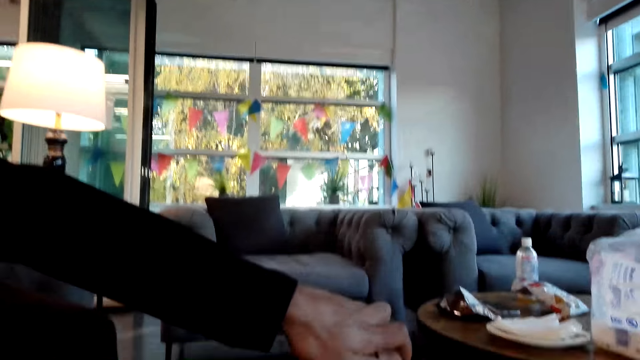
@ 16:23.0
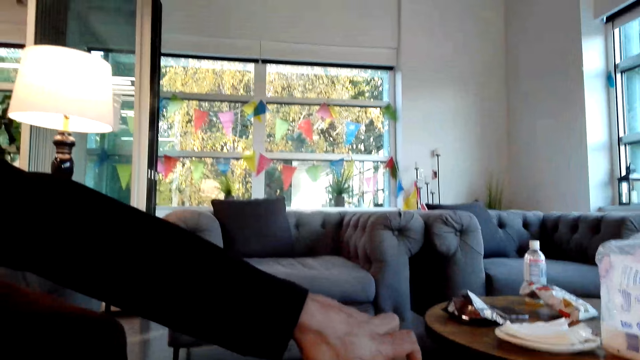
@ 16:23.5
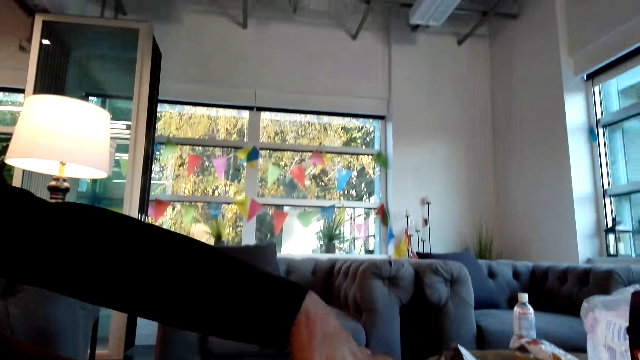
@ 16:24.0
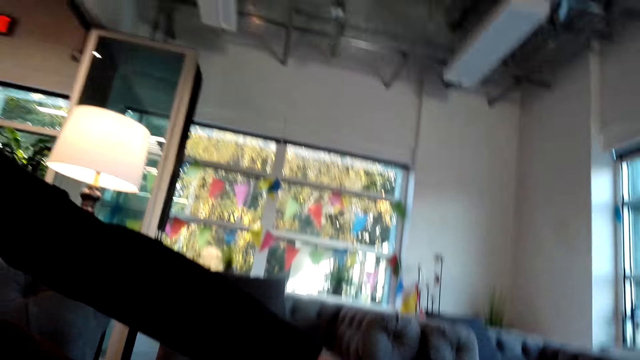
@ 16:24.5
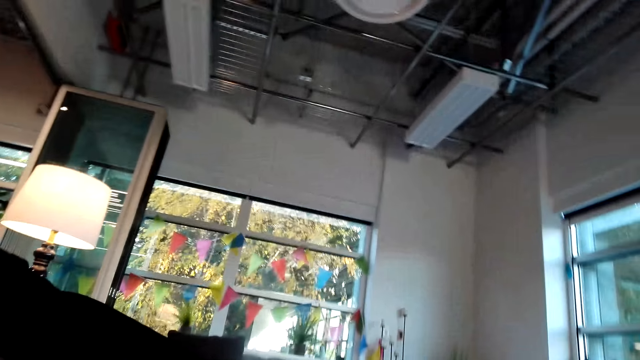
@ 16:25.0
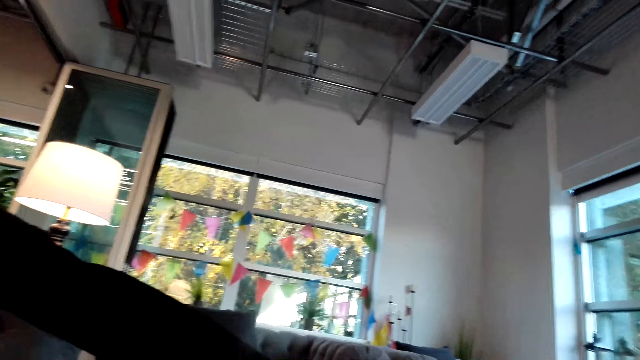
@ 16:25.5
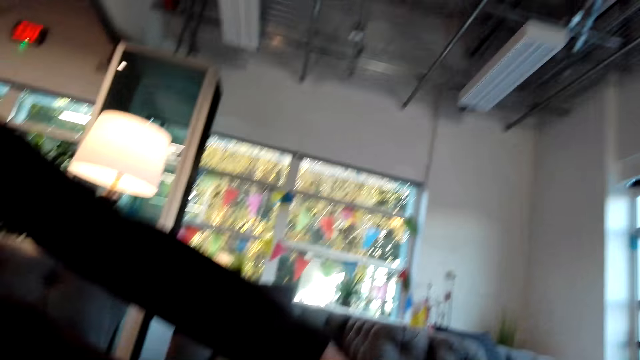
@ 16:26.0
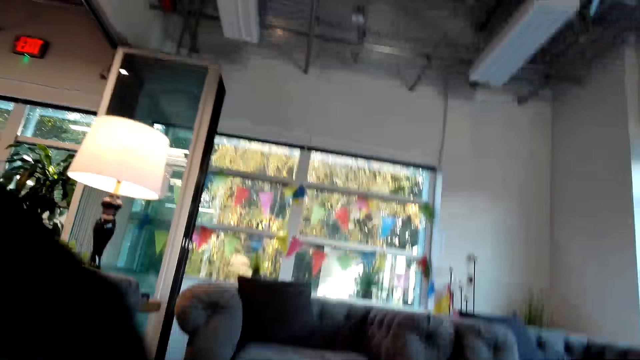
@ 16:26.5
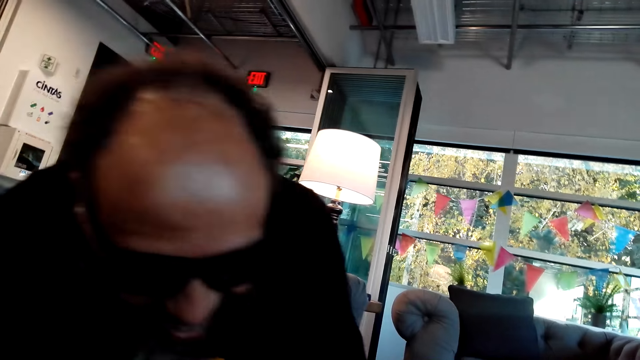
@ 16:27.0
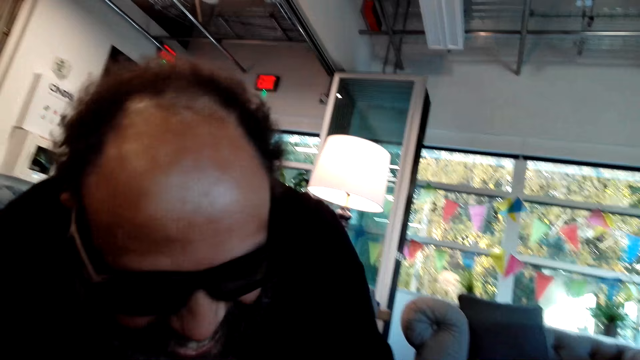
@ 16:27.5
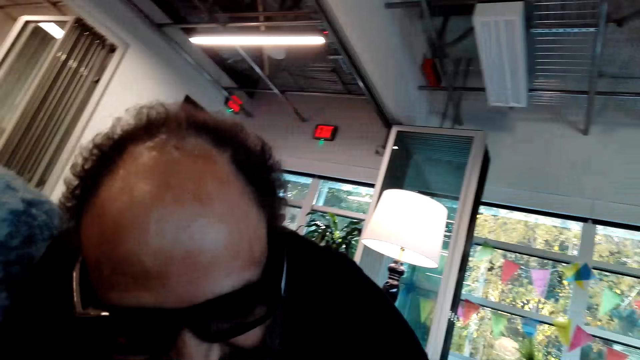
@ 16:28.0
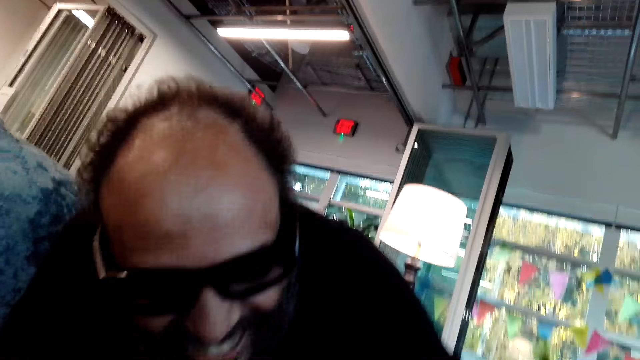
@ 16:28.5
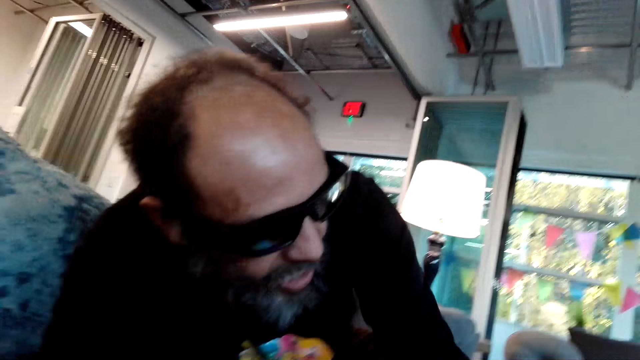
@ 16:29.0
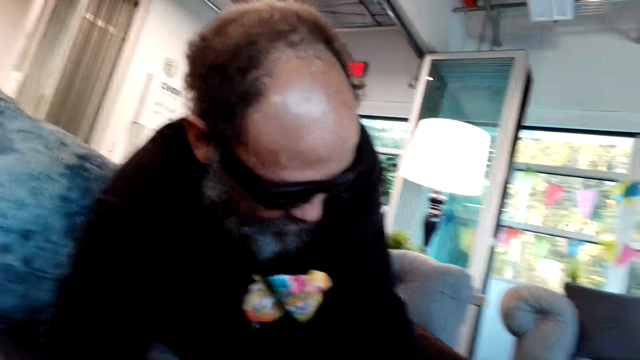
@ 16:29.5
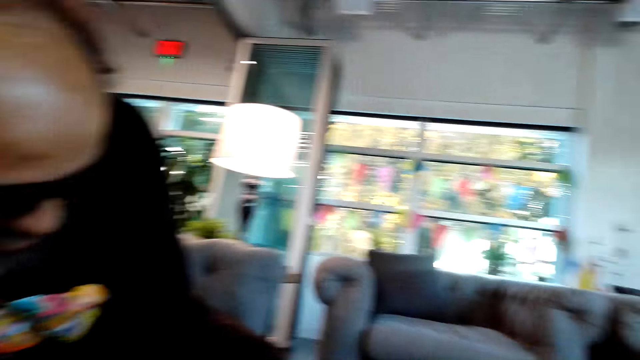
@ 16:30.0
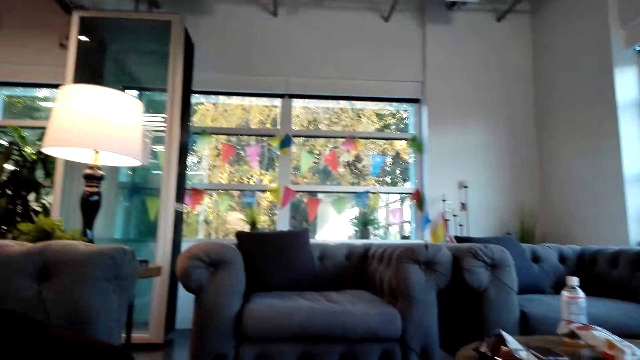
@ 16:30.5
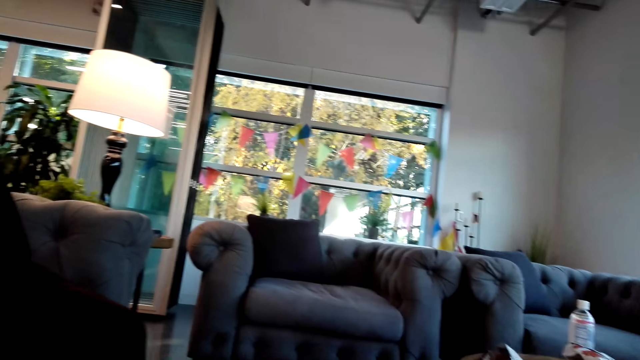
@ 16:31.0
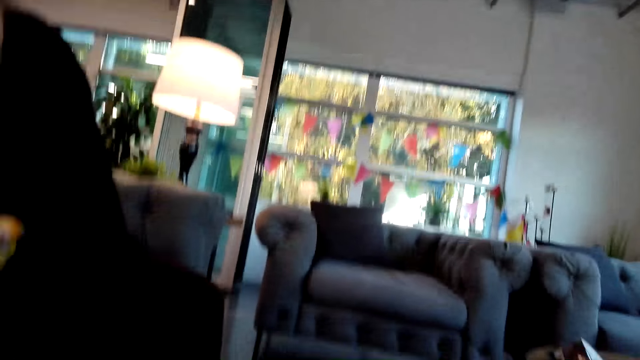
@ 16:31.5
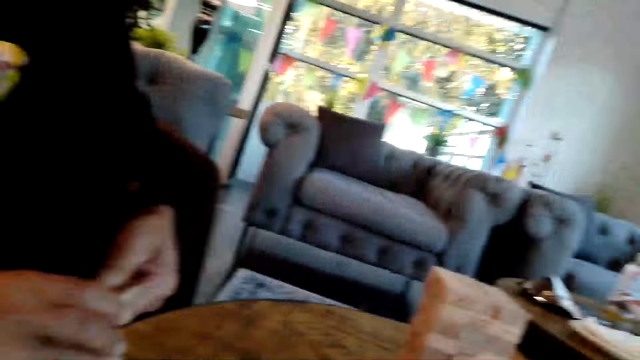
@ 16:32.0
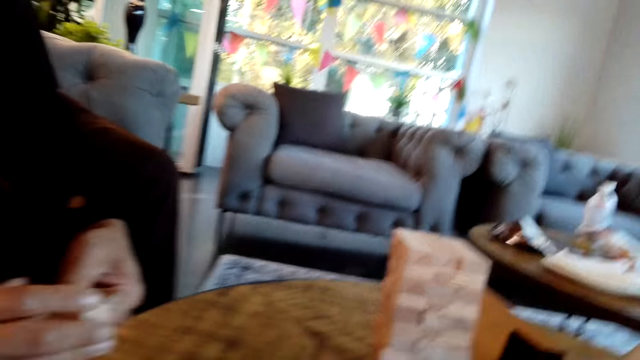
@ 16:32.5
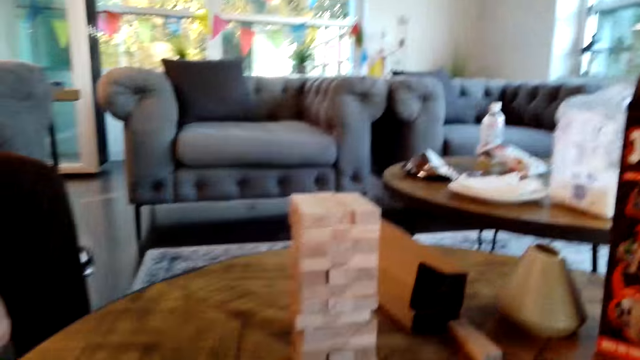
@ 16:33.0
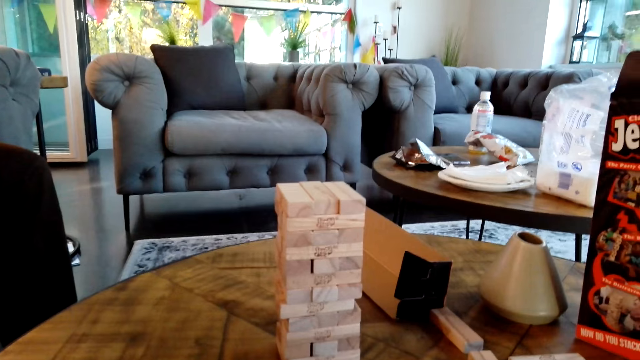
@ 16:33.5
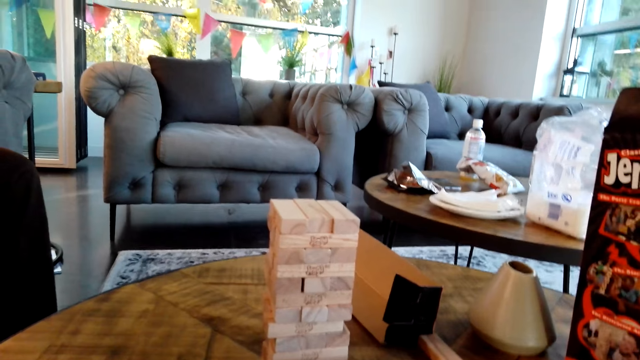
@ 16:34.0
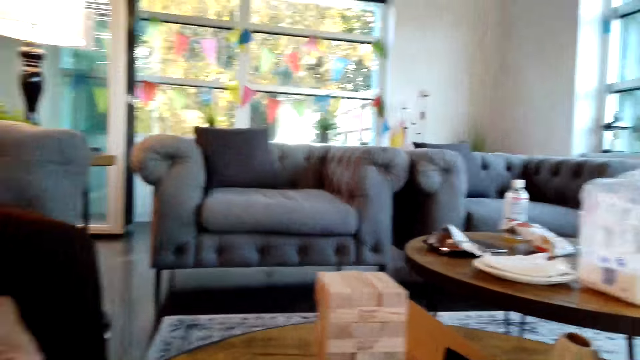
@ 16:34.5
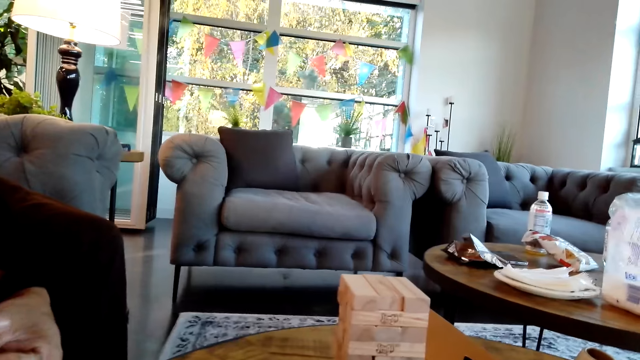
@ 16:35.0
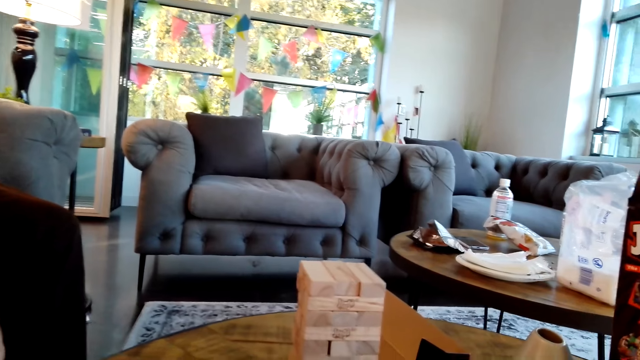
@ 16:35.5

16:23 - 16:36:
A man puts pieces of jenga on top of others. The man moves around. The man holds wooden blocks with hands.

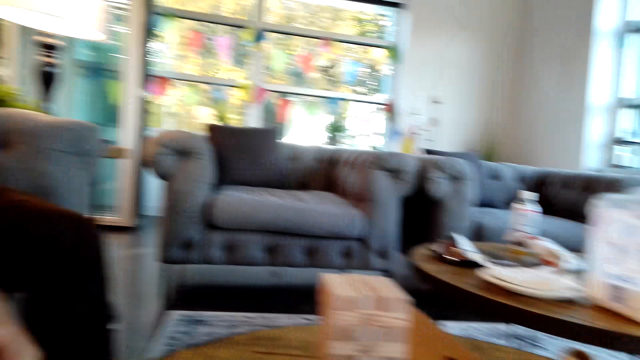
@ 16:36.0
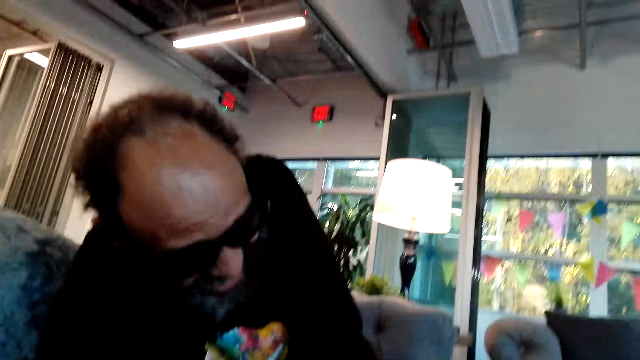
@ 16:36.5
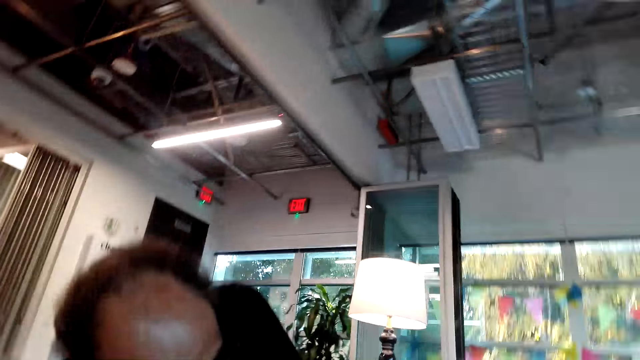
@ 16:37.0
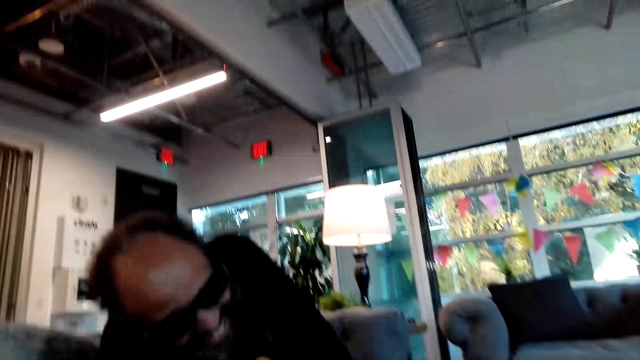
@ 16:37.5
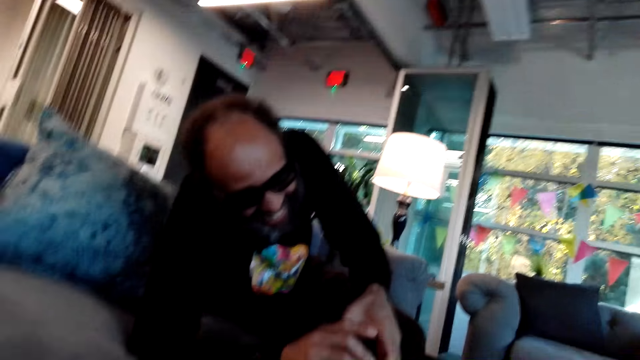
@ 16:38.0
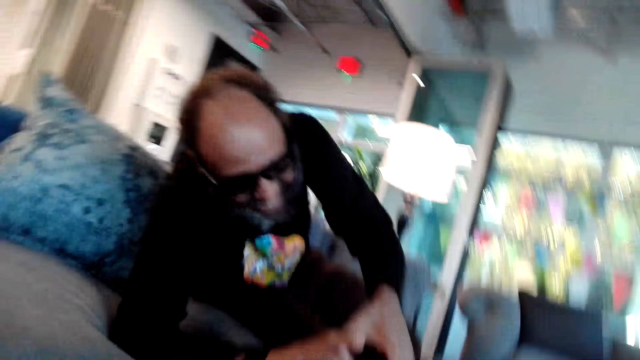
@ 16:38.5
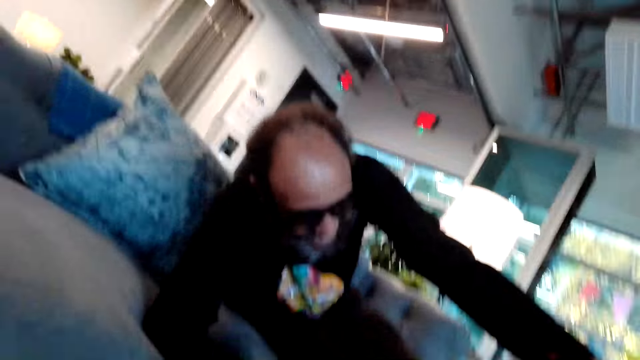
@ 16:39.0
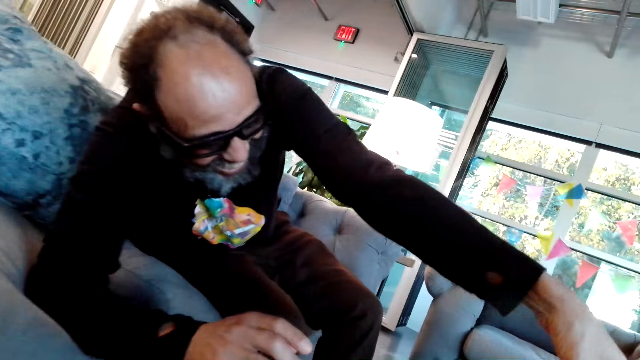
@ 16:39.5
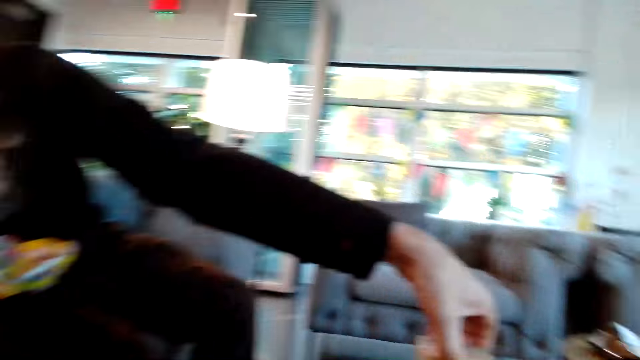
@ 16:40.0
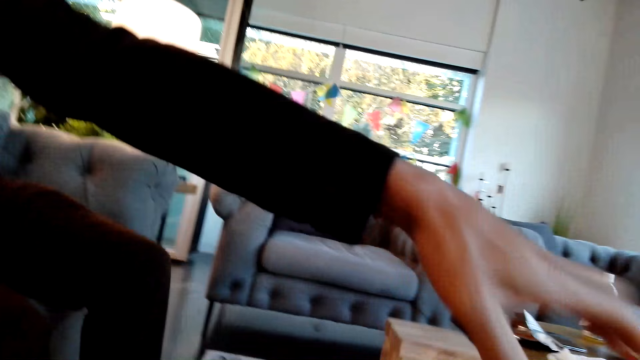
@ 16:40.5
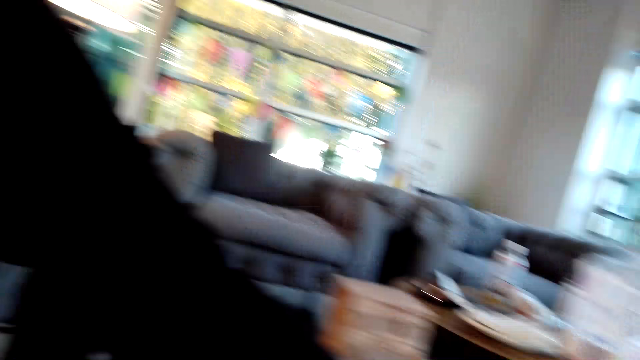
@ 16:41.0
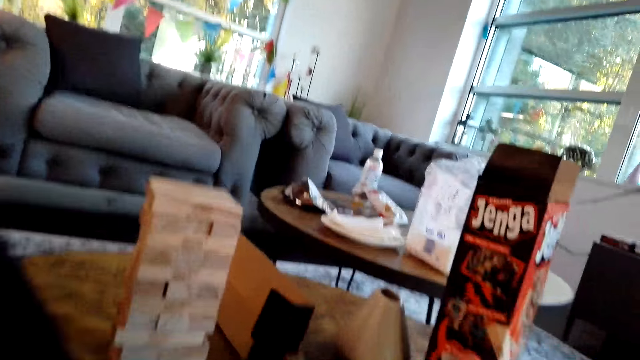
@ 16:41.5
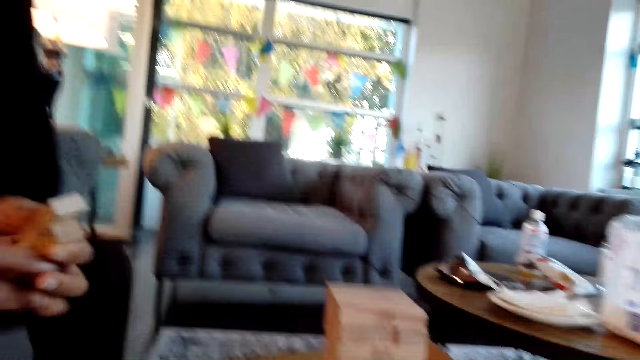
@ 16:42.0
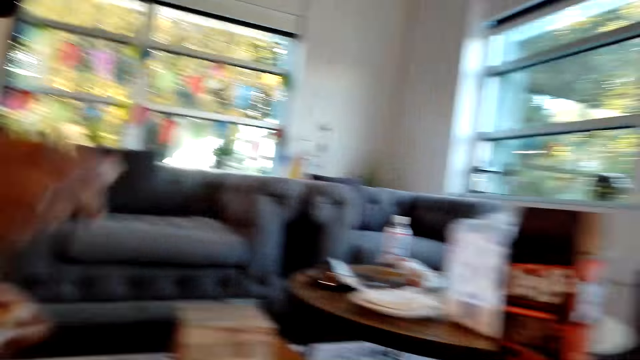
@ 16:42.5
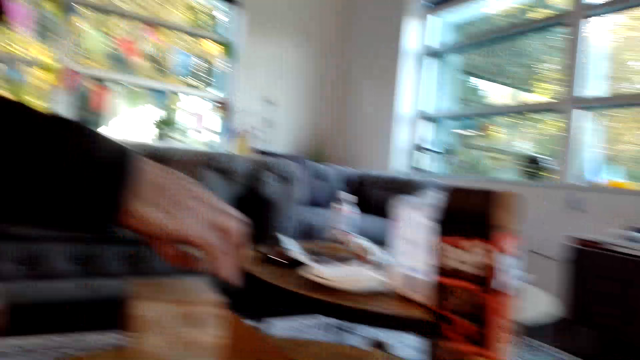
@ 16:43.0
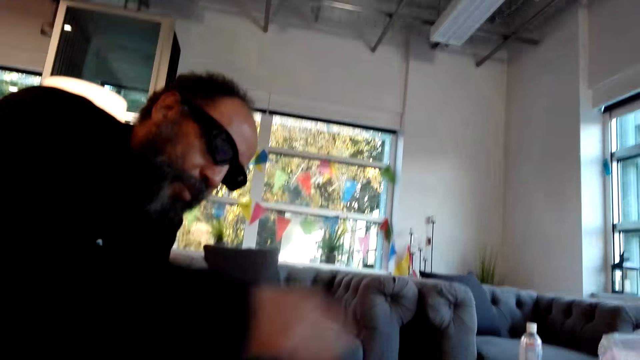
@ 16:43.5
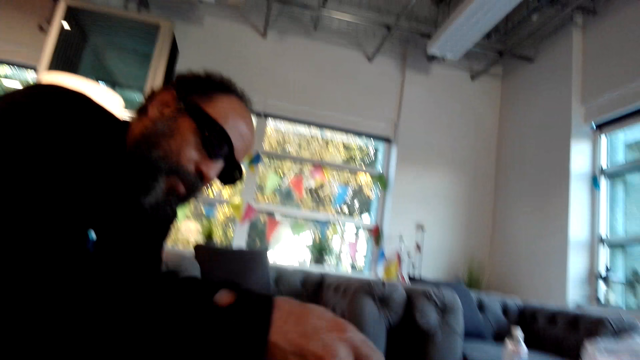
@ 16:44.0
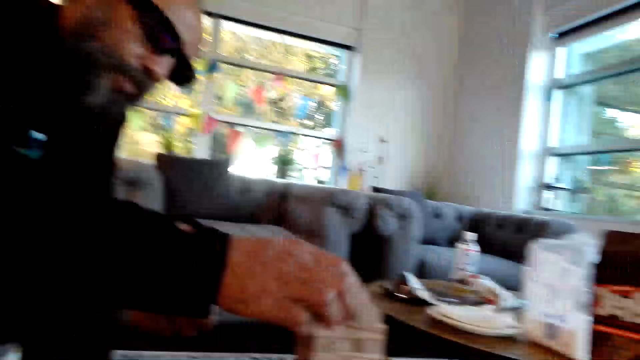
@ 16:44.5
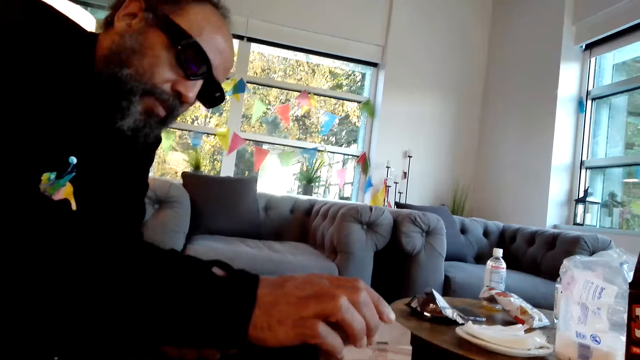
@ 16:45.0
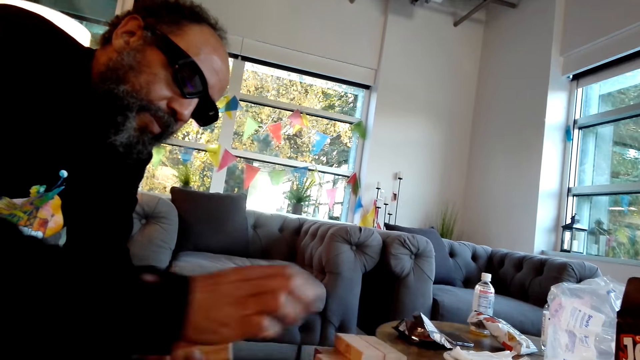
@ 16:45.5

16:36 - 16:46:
A man stretches his hand. He puts pieces of jenga on top of others. He picks a piece of jenga on the table and puts the piece of jenga on top of others. He picks a piece of jenga from the other hand and puts the piece of jenga on top of others.
